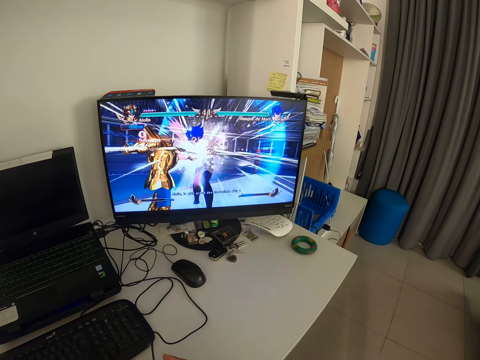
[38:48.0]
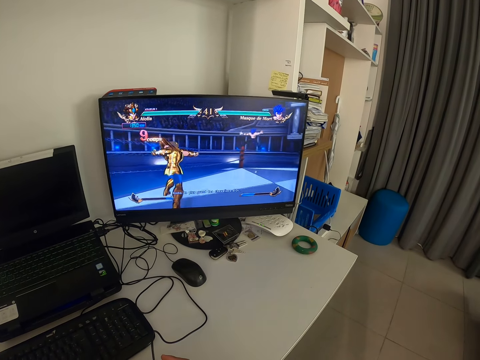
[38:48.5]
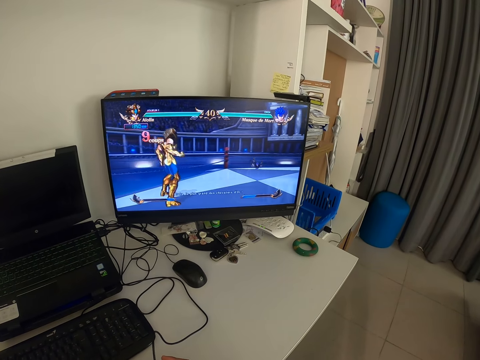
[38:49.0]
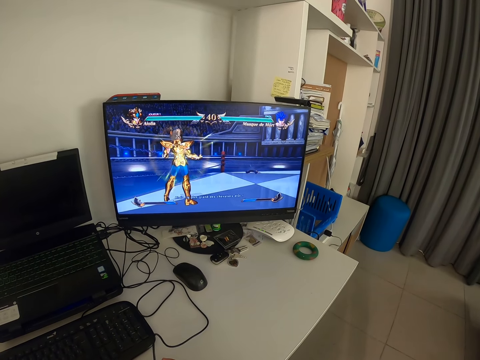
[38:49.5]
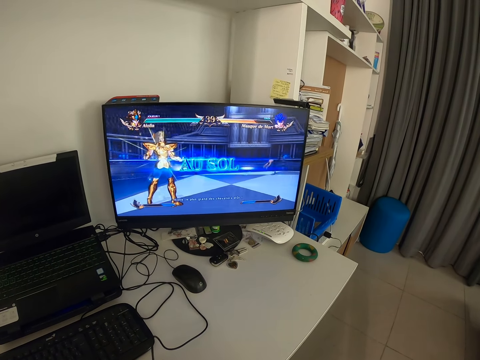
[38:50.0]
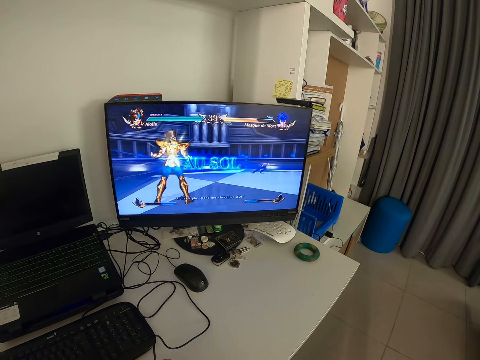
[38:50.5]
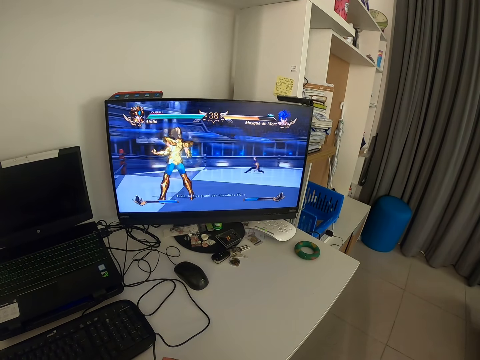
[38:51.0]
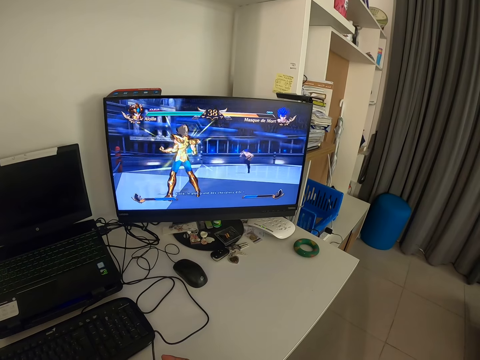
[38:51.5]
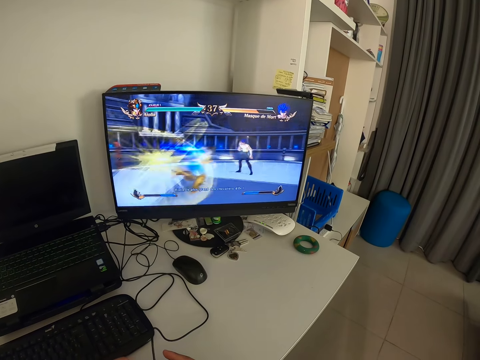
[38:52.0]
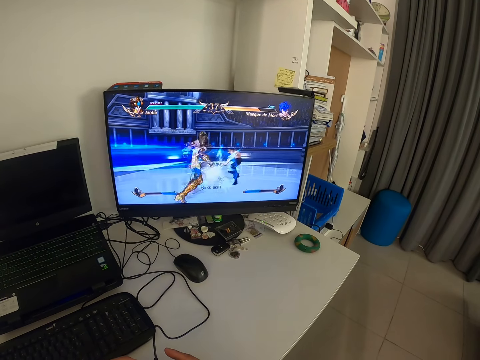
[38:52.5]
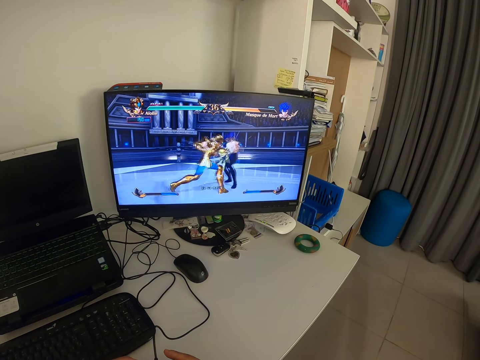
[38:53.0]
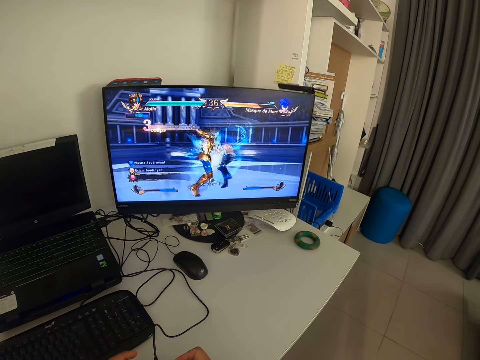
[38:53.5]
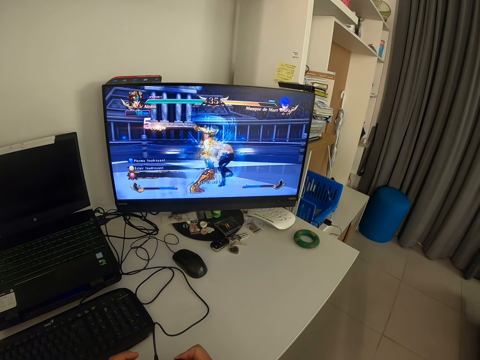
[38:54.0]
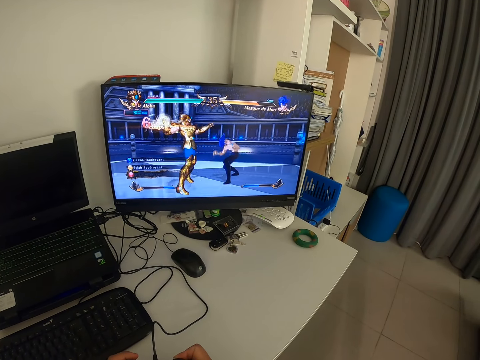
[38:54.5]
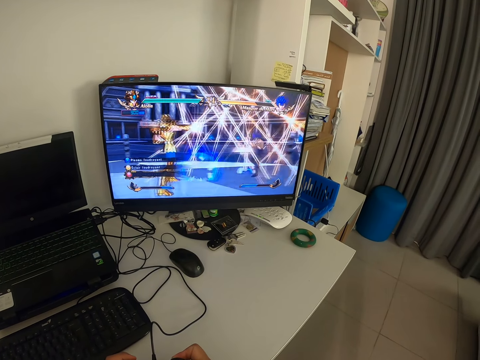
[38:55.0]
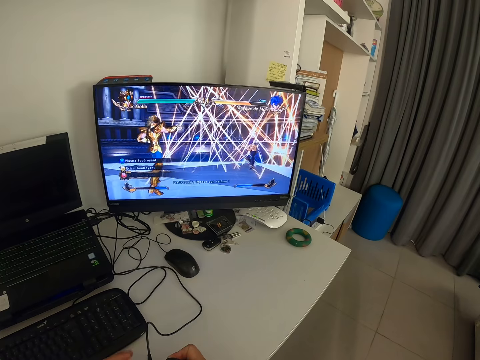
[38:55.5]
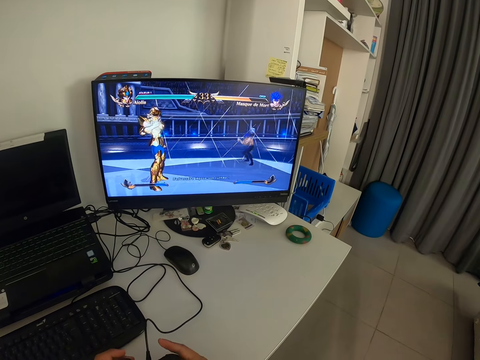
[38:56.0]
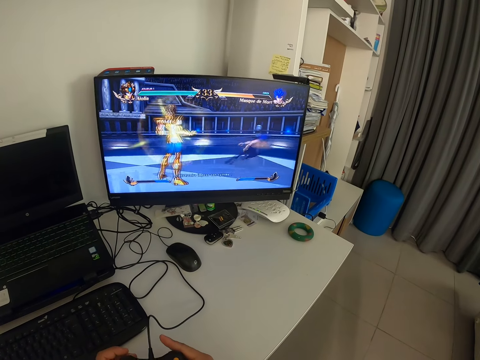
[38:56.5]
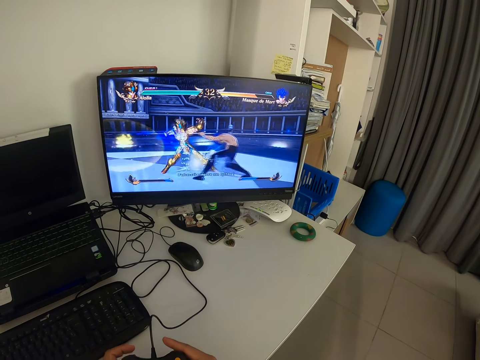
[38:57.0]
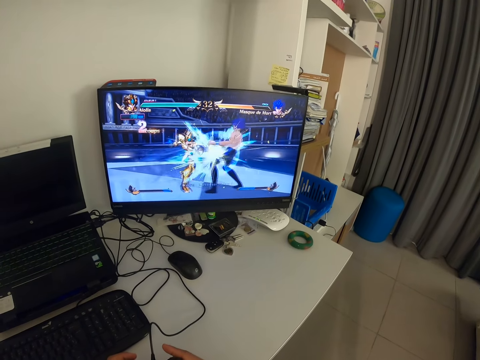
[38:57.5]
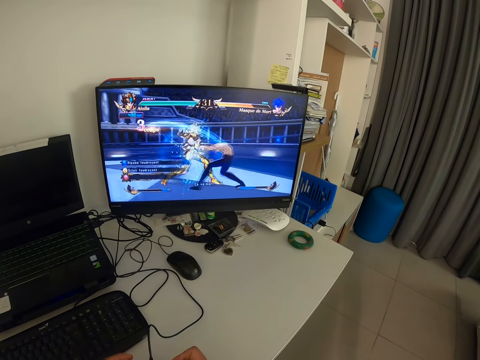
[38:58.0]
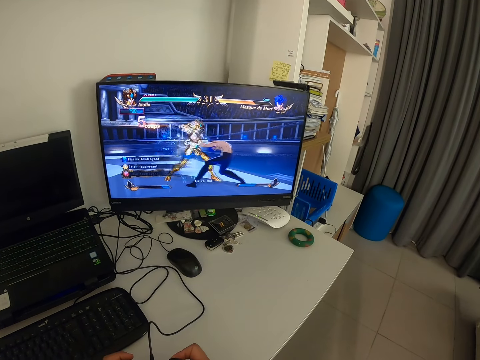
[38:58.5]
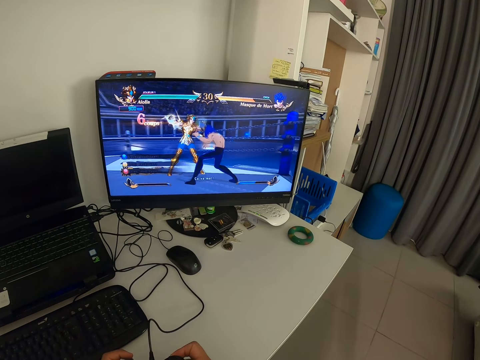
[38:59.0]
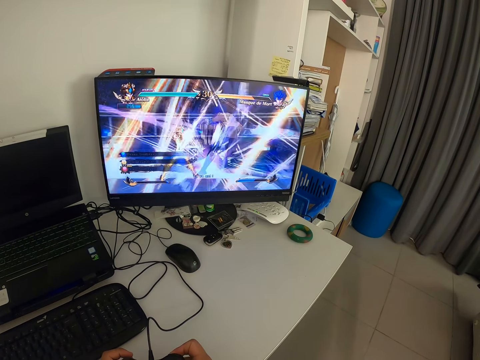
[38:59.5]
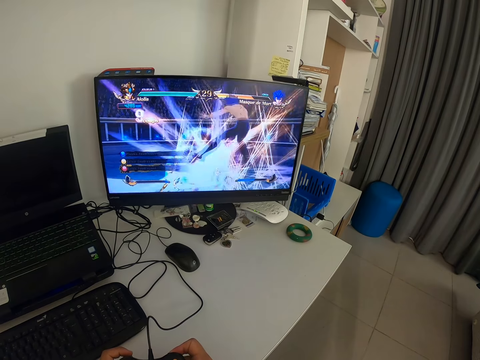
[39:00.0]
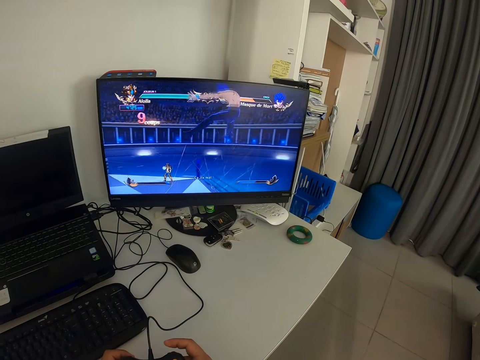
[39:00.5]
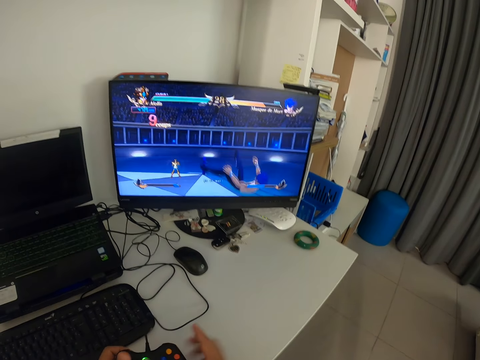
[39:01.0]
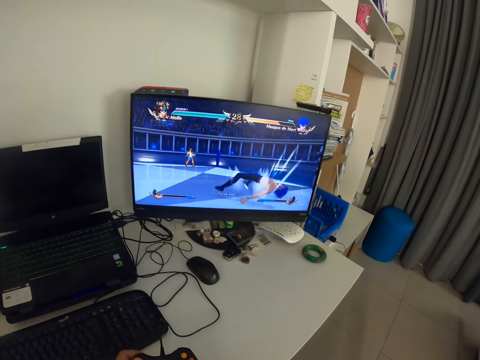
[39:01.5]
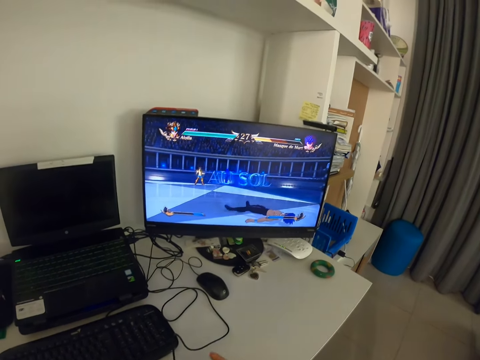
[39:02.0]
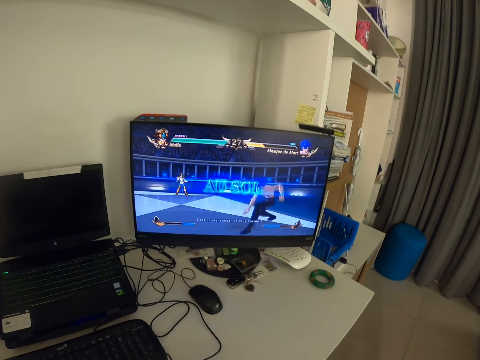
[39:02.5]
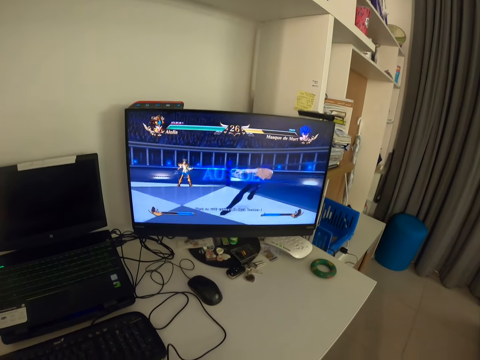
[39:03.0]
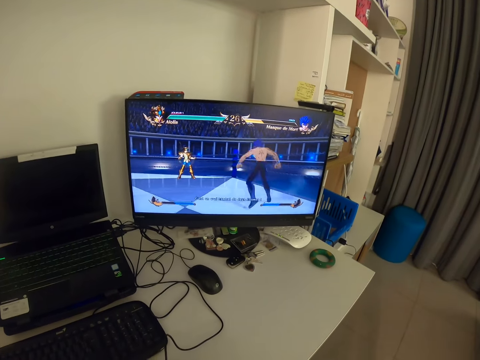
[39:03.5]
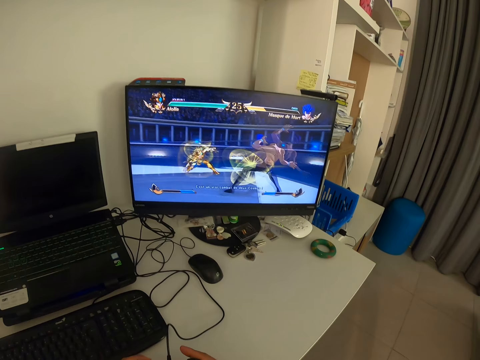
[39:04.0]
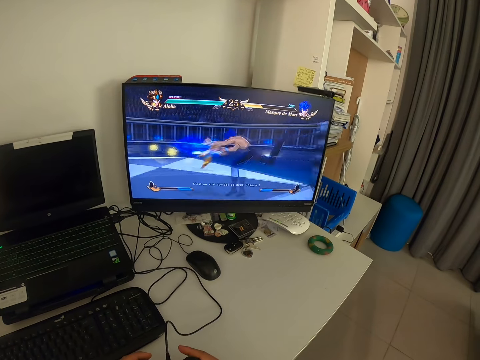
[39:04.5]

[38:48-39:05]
The camera wearer operates the game console with his two hands. He presses a gamepad with his fingers. He looks at a monitor. He removes his right hand from the gamepad. He holds the gamepad with his right hand.

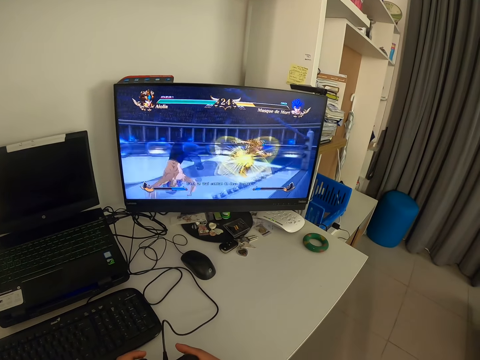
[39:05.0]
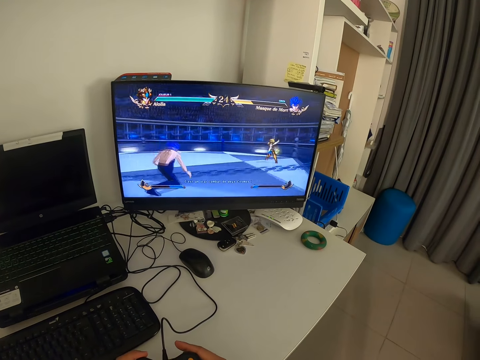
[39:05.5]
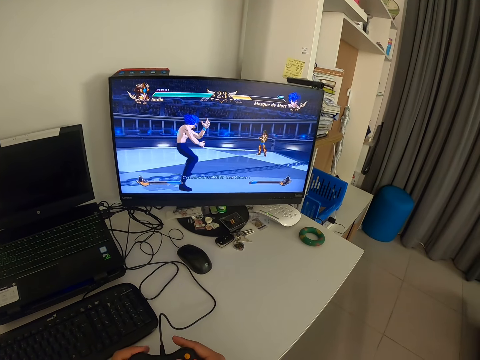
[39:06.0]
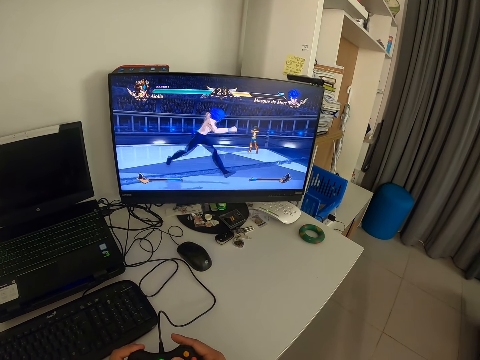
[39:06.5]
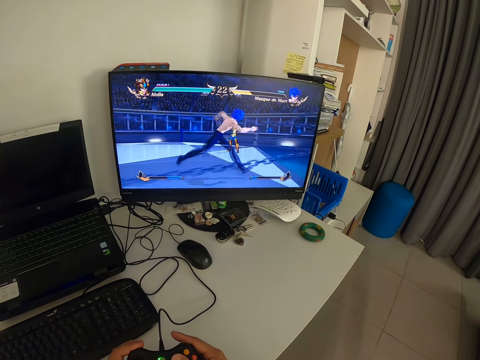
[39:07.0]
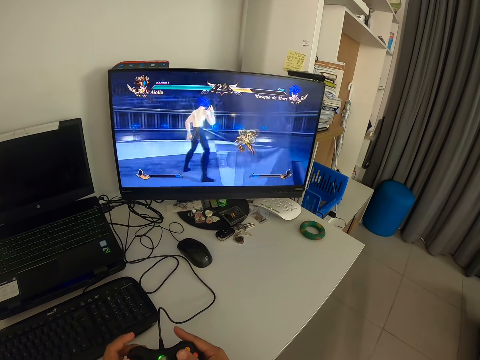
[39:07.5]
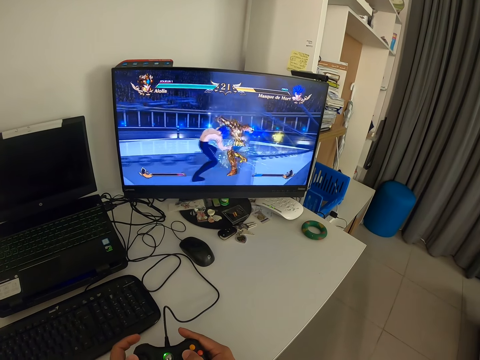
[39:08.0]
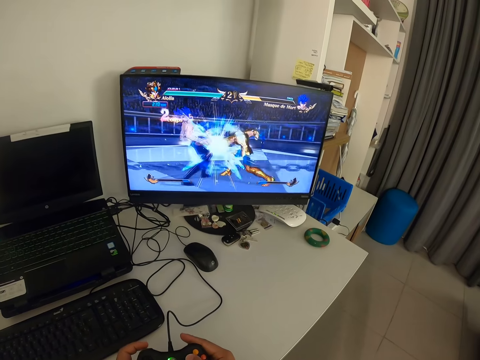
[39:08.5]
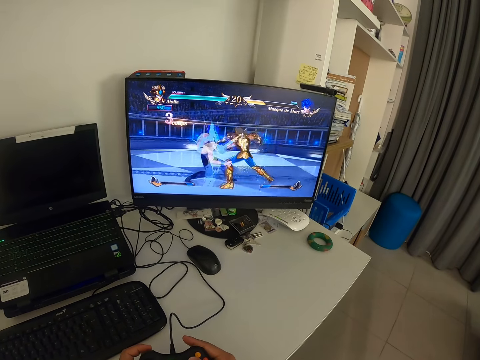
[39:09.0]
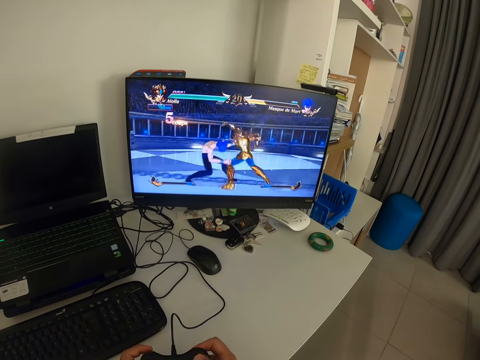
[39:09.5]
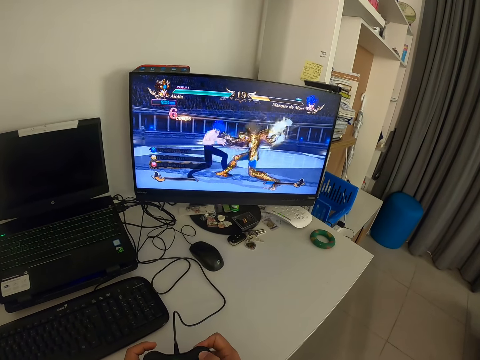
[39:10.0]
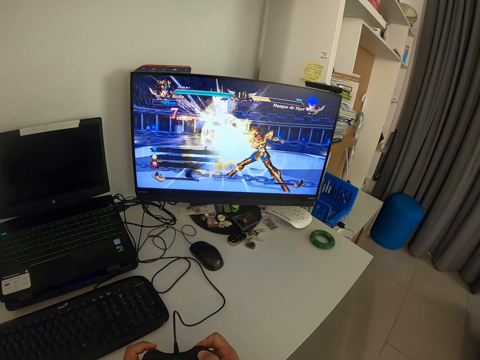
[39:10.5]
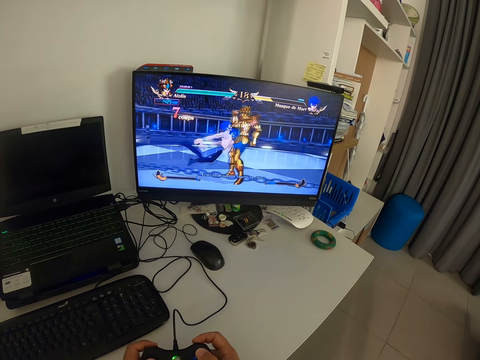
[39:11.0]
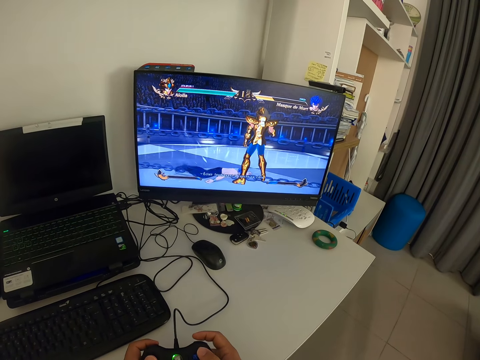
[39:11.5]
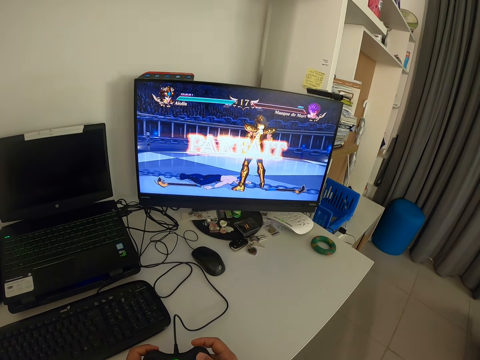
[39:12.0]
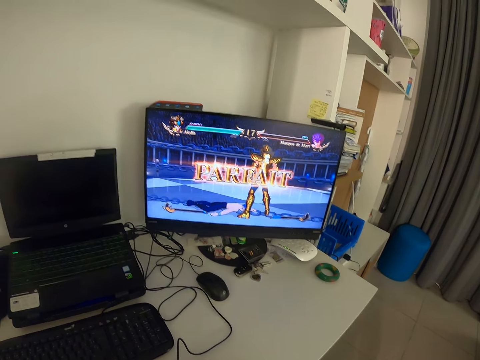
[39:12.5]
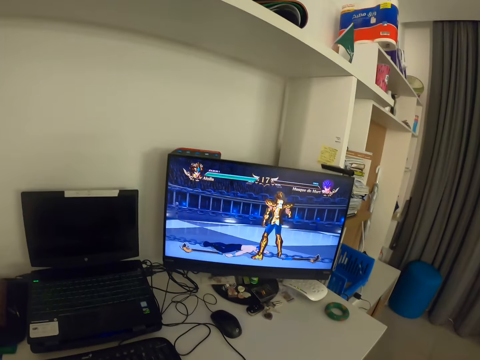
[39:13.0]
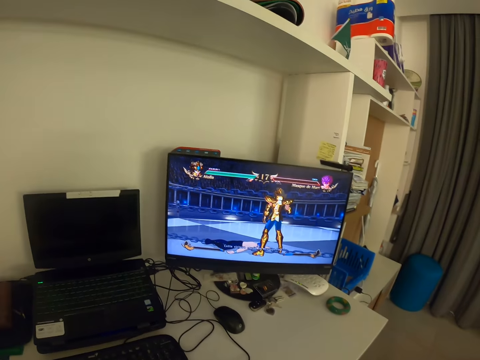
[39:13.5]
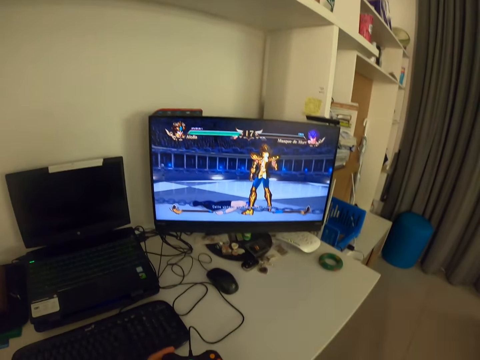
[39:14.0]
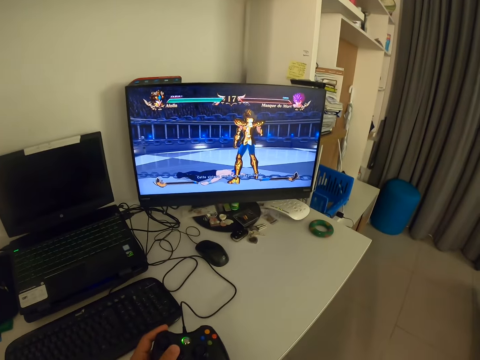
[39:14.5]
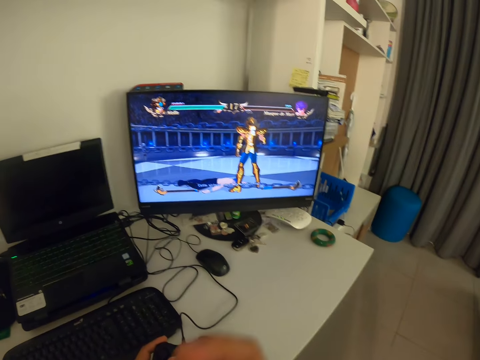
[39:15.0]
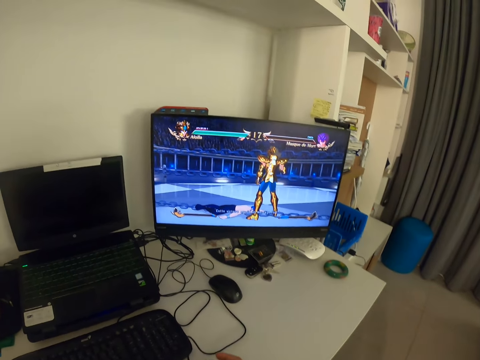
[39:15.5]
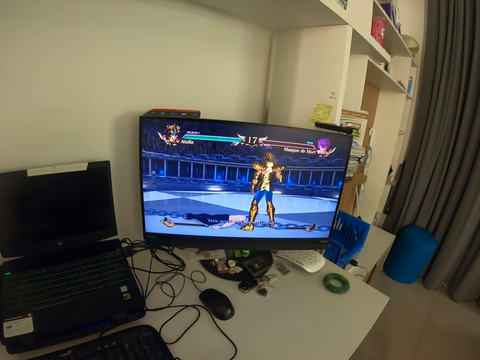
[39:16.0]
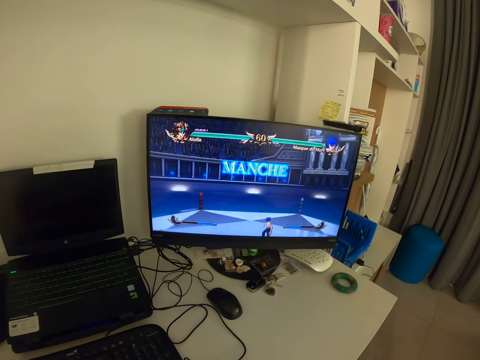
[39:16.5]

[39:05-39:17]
The camera wearer presses a gamepad with his fingers. He looks at a monitor. He holds the gamepad with his right hand.
